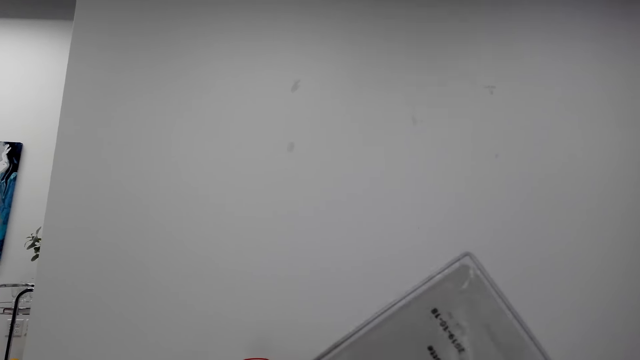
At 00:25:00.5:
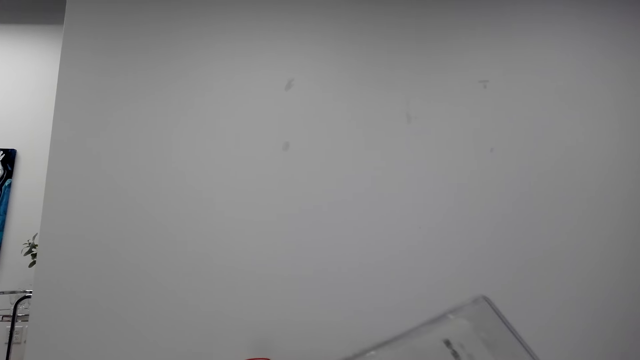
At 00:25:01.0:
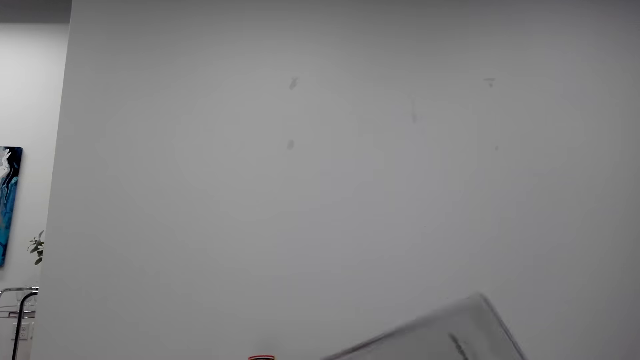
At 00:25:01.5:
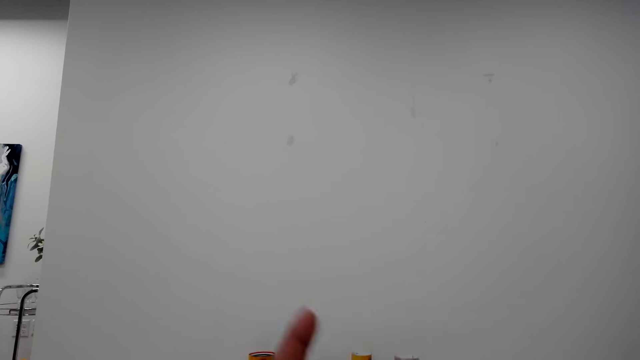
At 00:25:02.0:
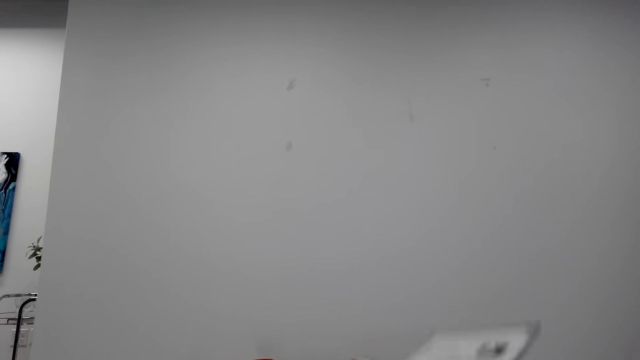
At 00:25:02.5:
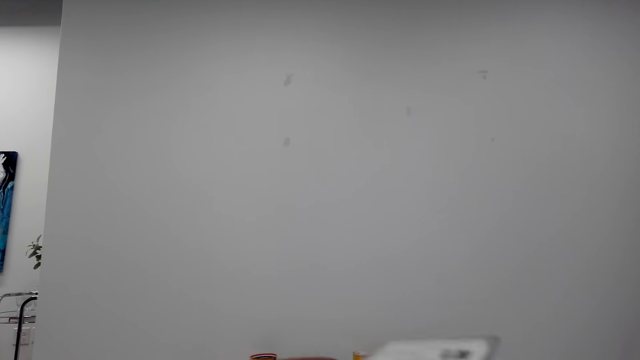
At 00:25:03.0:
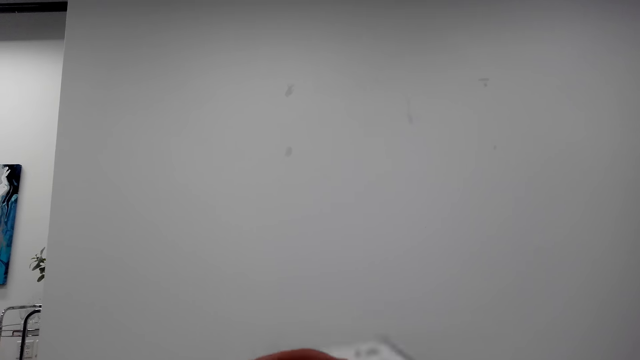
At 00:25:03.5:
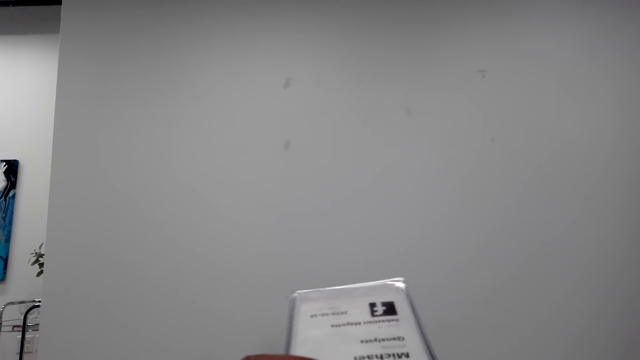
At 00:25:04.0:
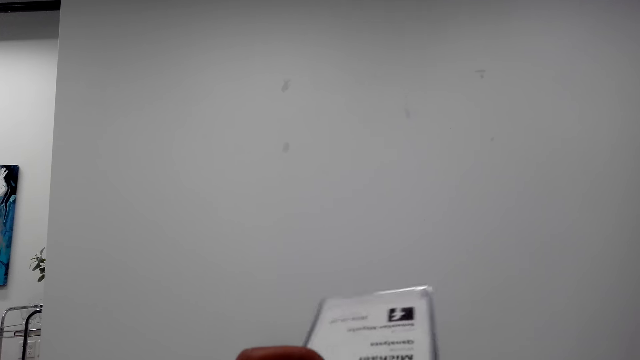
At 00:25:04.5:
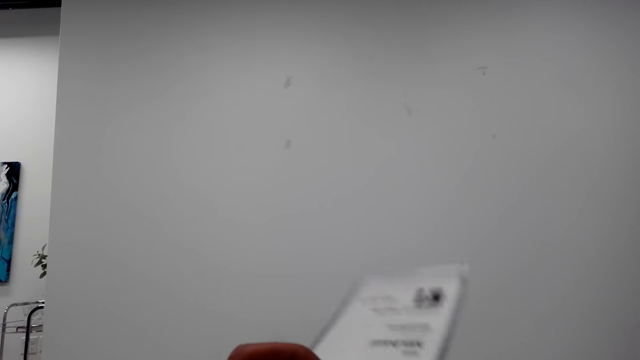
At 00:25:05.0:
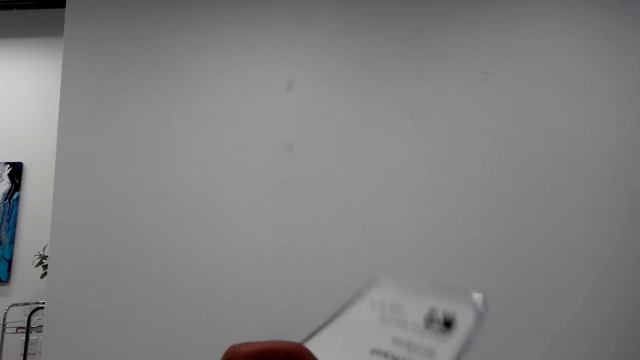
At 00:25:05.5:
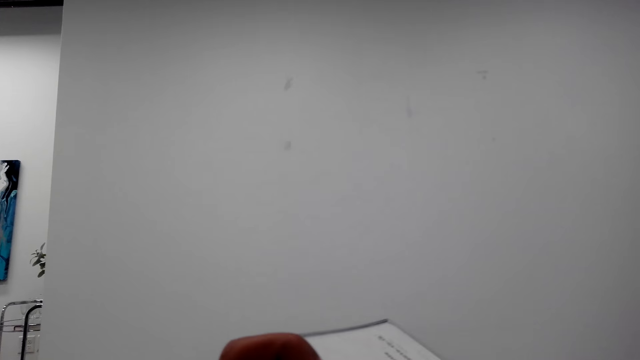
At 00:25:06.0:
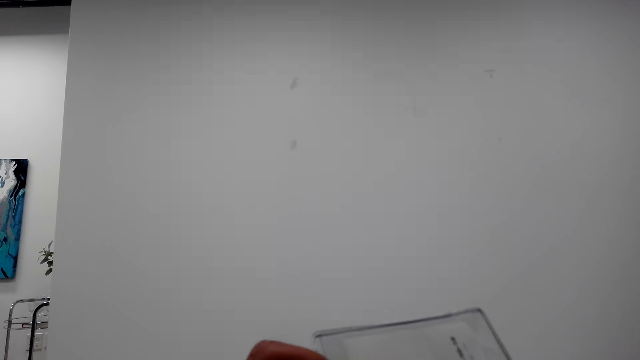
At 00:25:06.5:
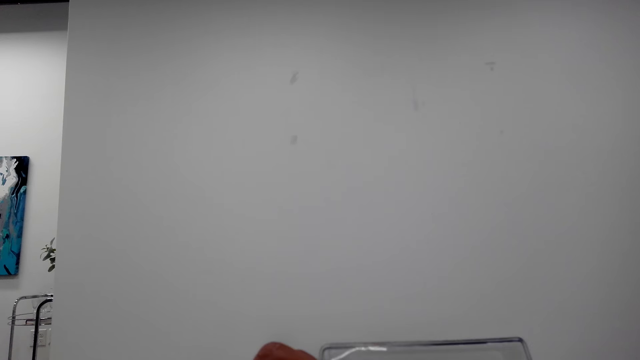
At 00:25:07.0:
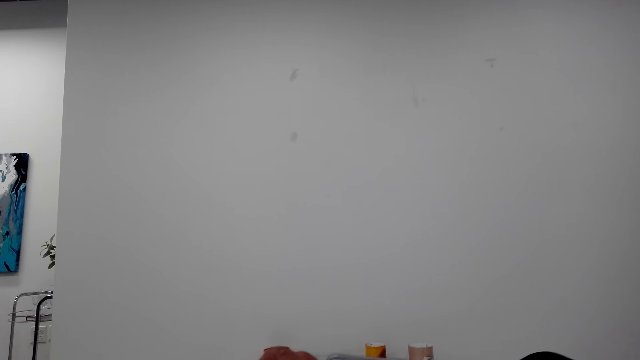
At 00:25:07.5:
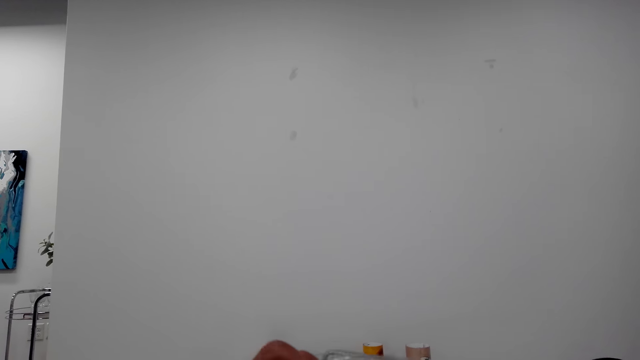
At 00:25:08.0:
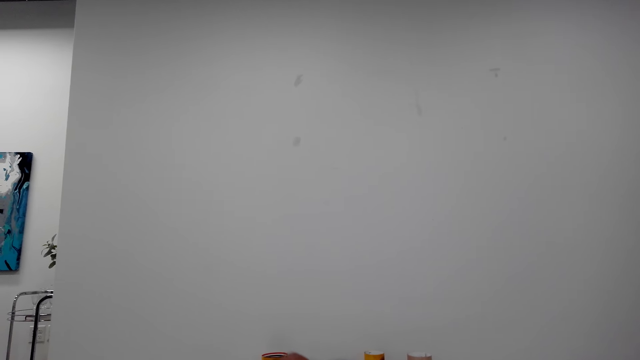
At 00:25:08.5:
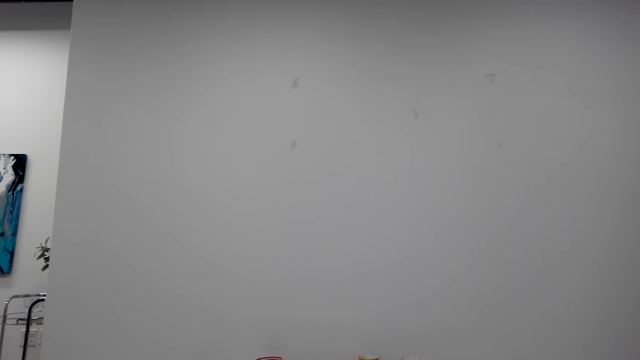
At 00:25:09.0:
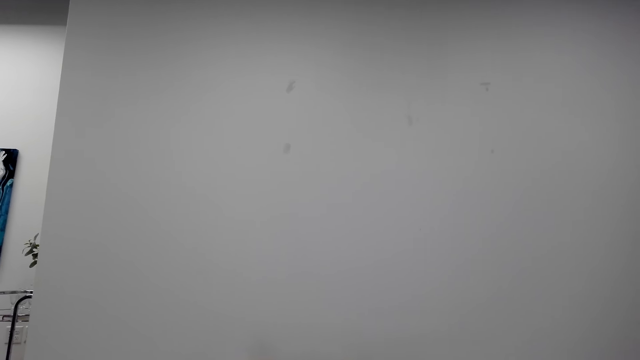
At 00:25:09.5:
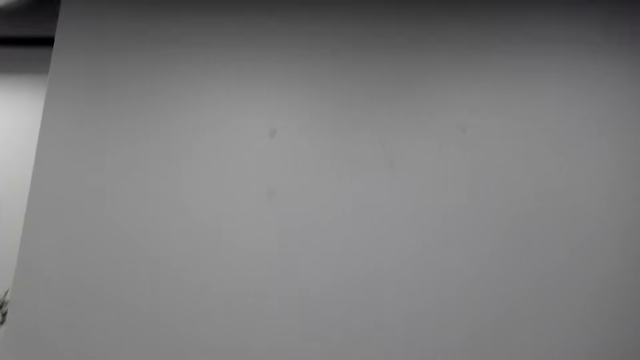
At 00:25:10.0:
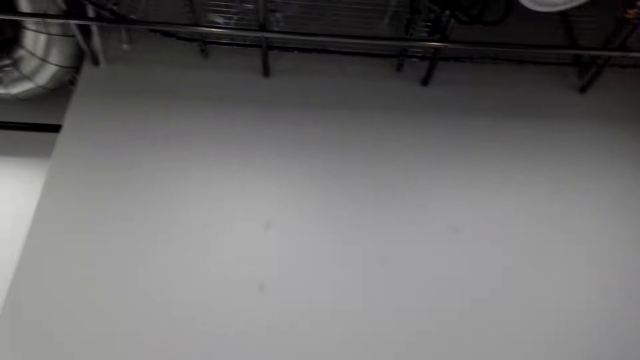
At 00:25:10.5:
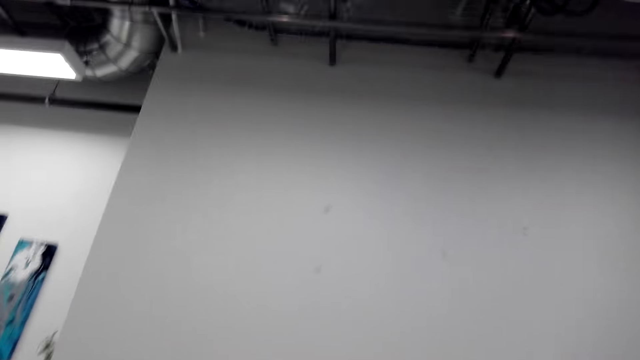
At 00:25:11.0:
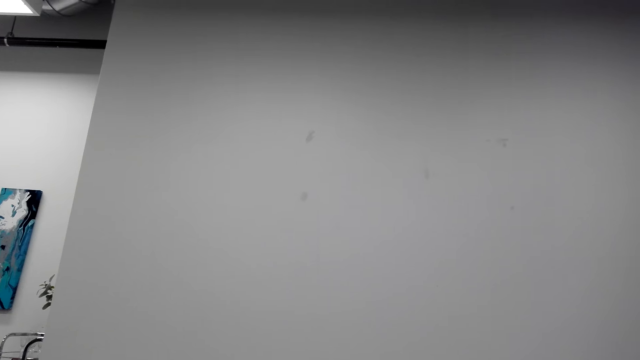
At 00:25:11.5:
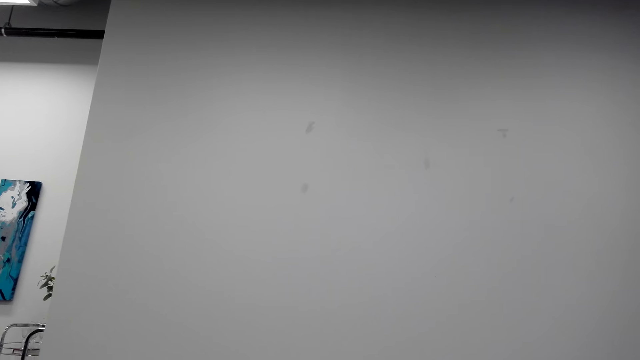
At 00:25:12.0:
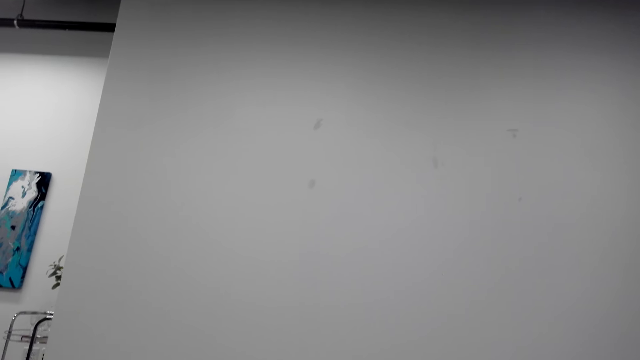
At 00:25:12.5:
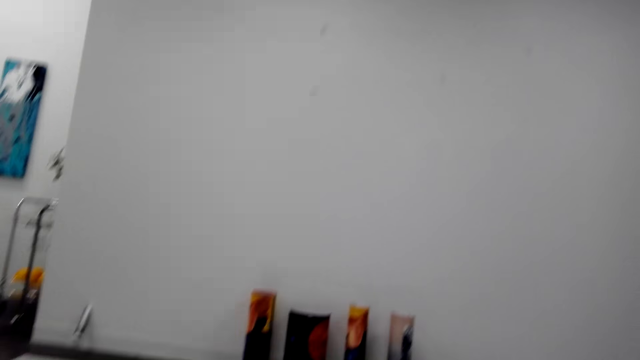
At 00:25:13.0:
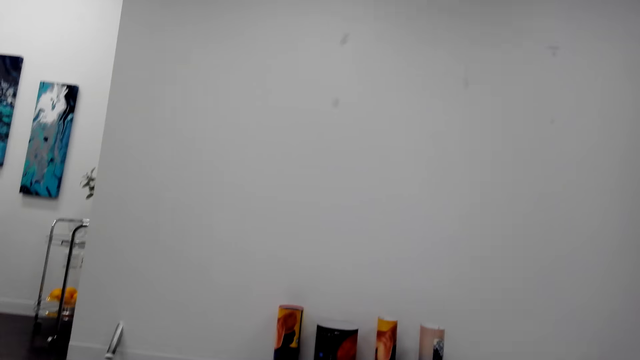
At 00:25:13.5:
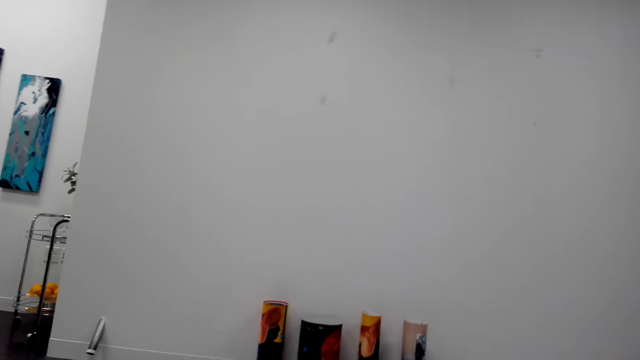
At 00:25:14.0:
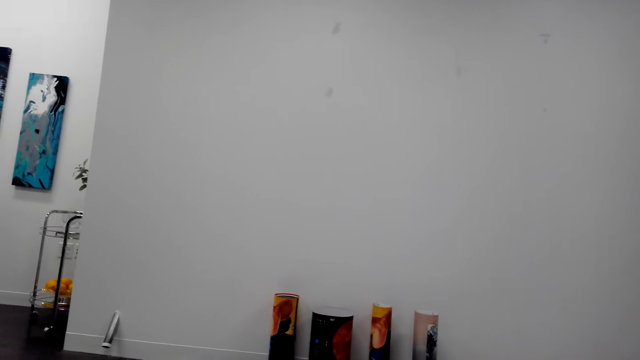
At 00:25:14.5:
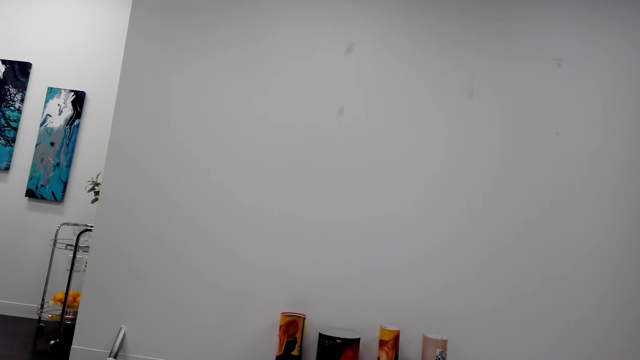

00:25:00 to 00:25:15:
The camera wearer speaks with the phone. They open the polythene bag of the paper. They look around.

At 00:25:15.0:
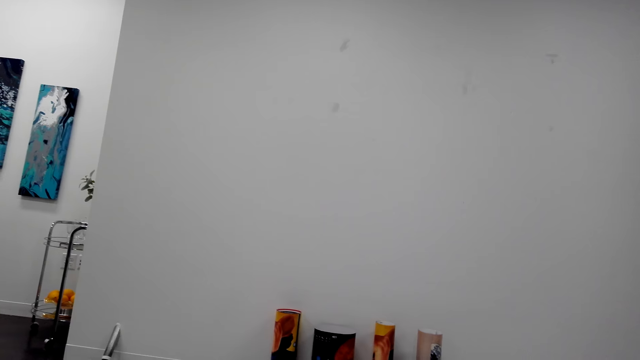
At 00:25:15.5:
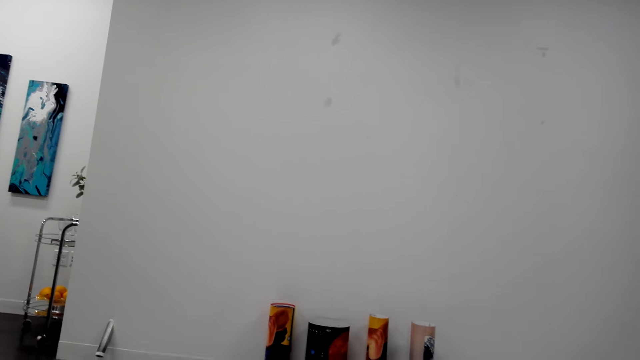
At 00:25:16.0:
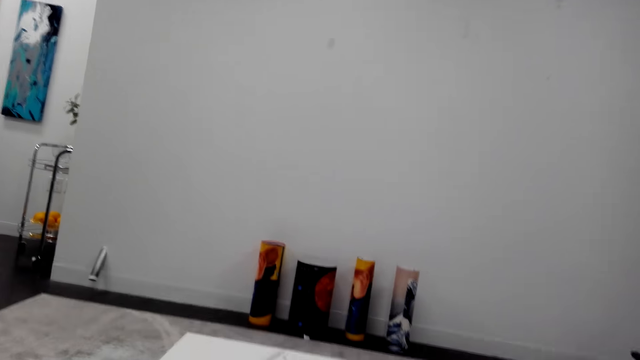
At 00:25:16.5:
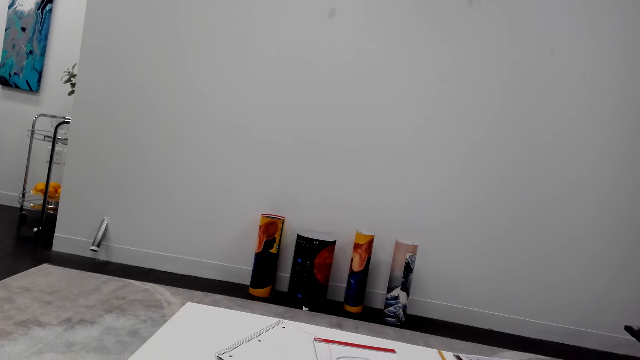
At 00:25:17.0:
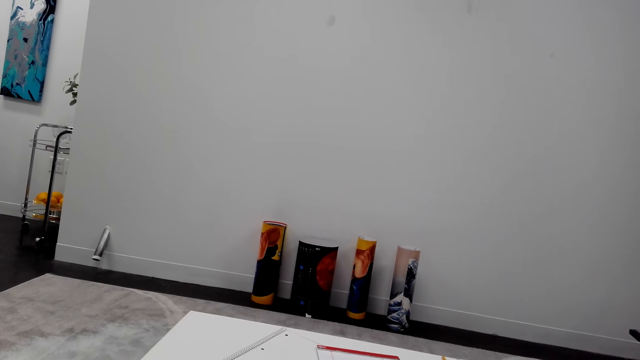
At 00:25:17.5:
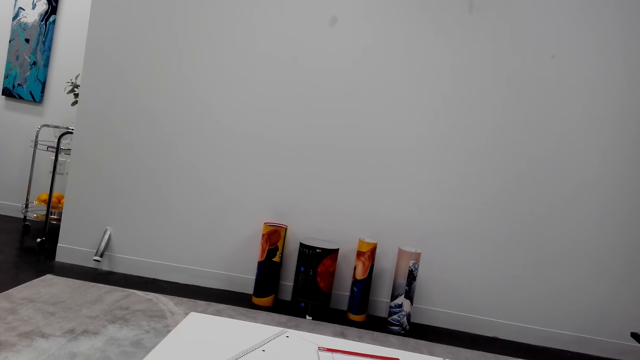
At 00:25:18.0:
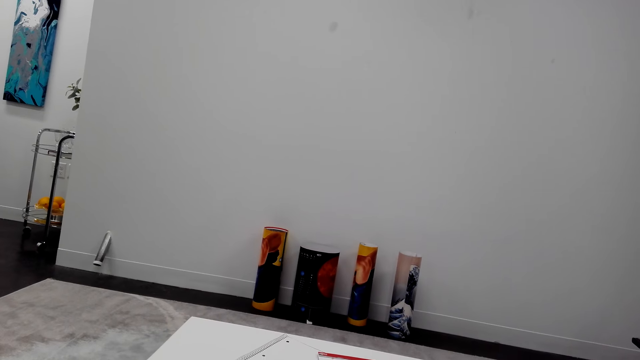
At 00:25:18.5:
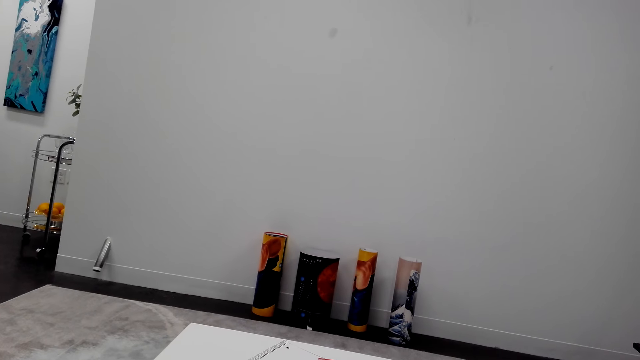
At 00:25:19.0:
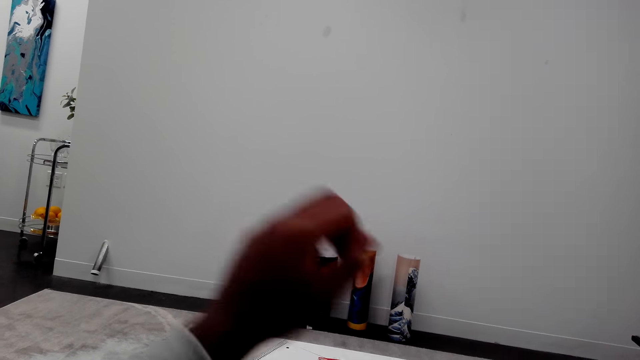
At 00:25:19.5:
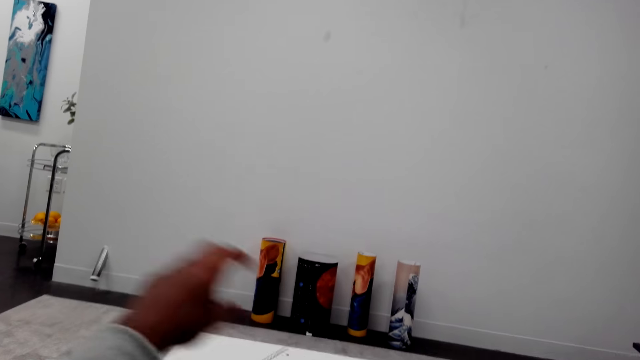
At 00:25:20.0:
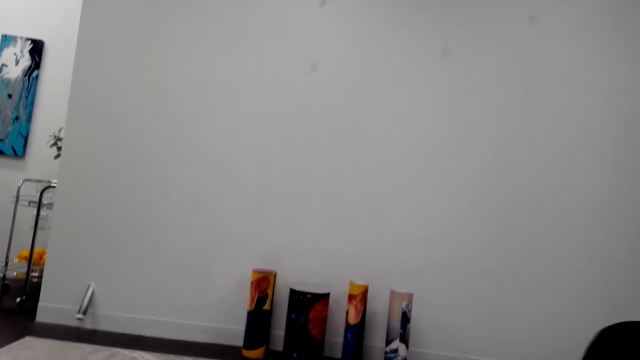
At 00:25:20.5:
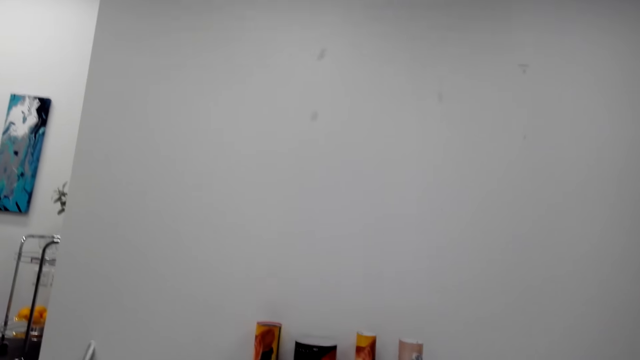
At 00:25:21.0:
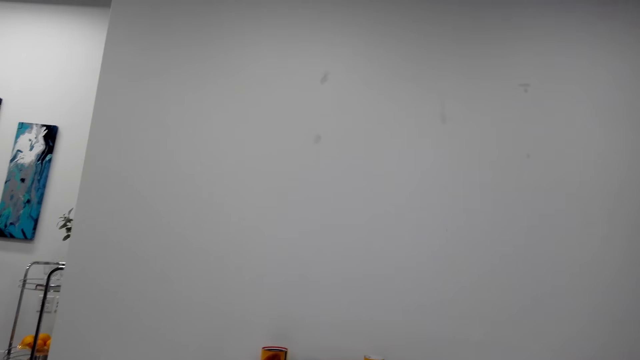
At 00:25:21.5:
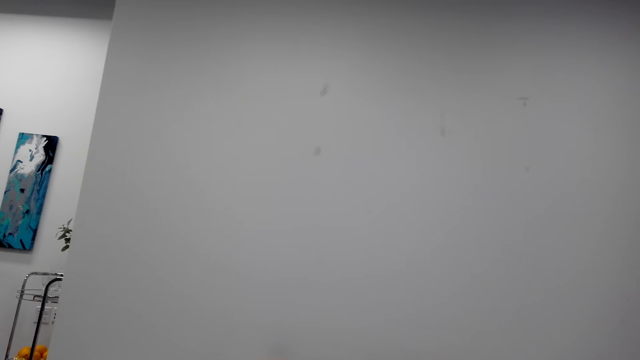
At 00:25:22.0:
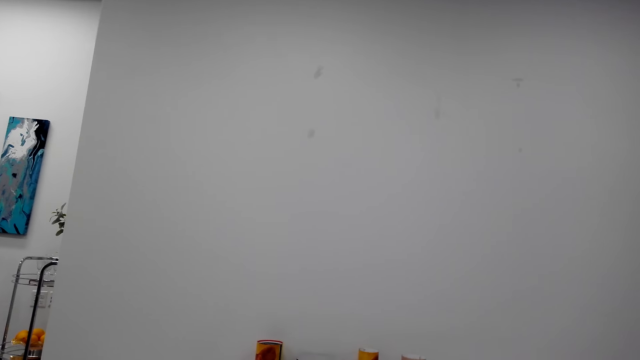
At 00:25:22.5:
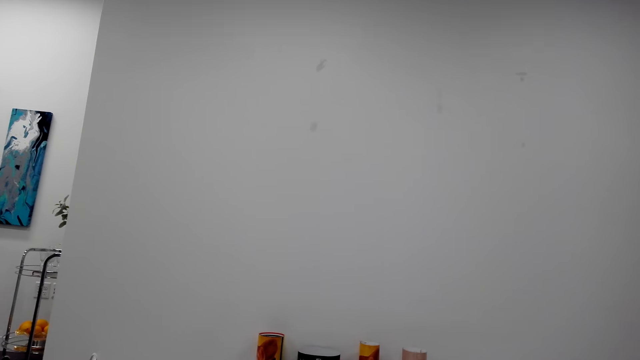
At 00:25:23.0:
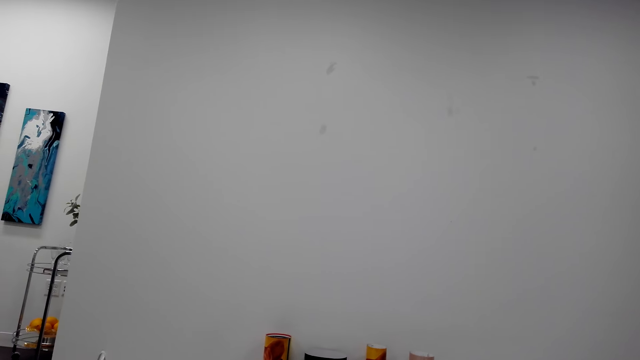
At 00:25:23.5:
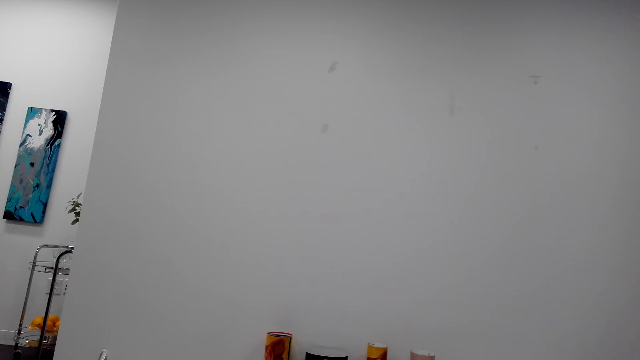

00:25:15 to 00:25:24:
The camera wearer holds a paper on the table. They raise their hand. They lower their hand. They look around.
